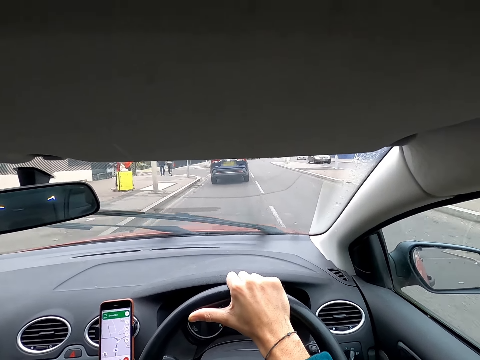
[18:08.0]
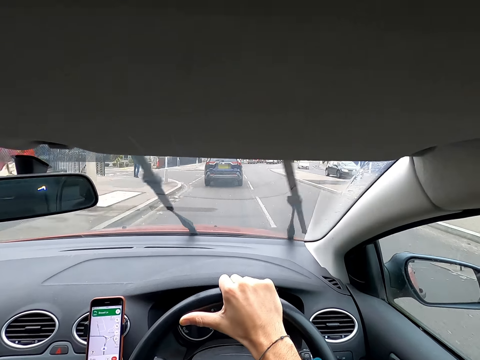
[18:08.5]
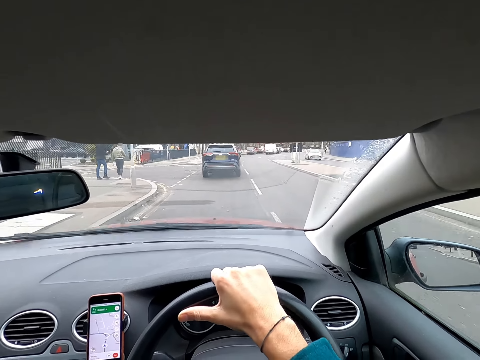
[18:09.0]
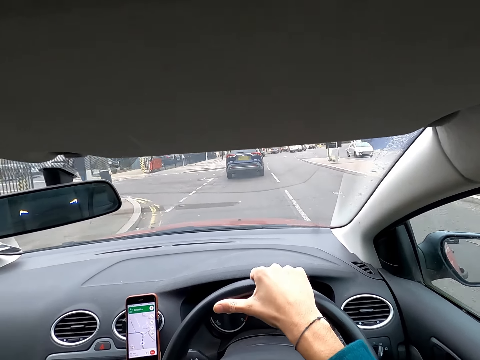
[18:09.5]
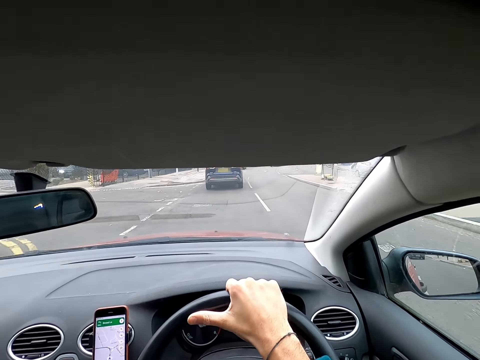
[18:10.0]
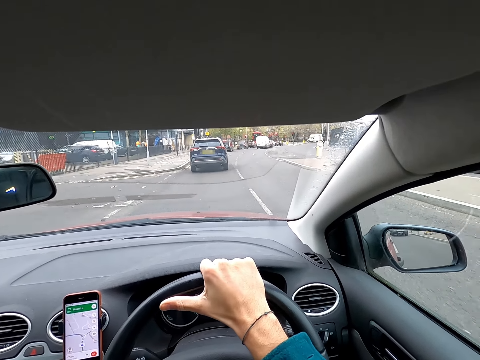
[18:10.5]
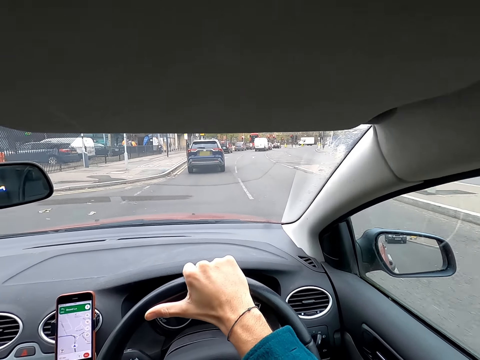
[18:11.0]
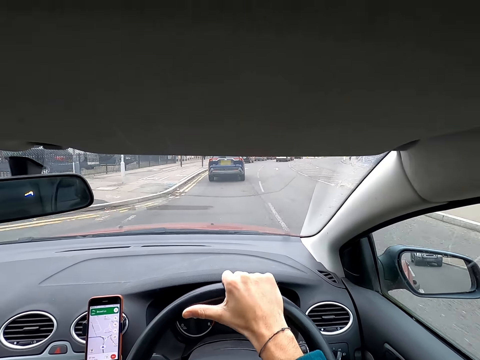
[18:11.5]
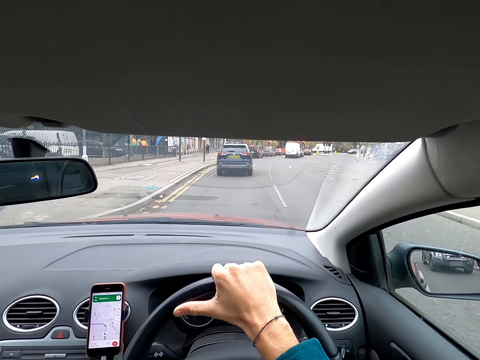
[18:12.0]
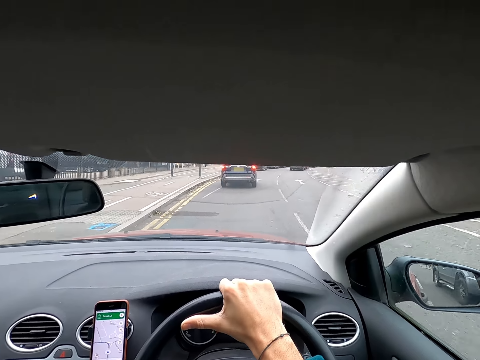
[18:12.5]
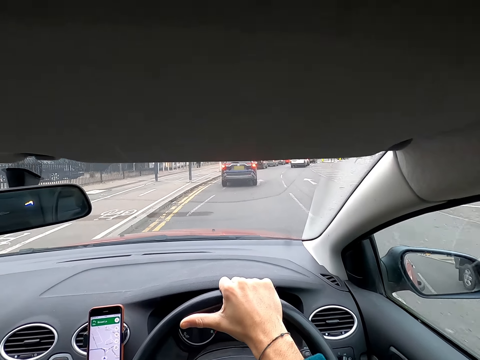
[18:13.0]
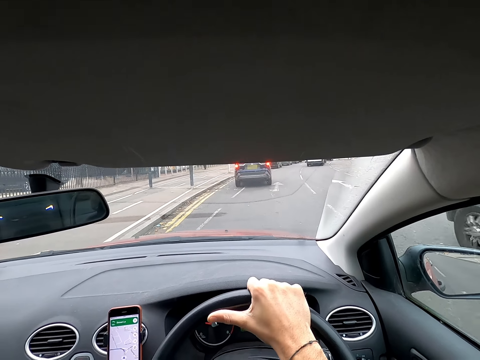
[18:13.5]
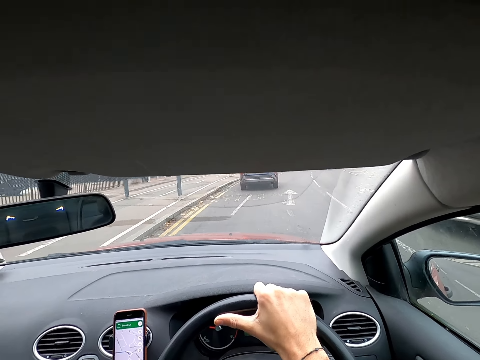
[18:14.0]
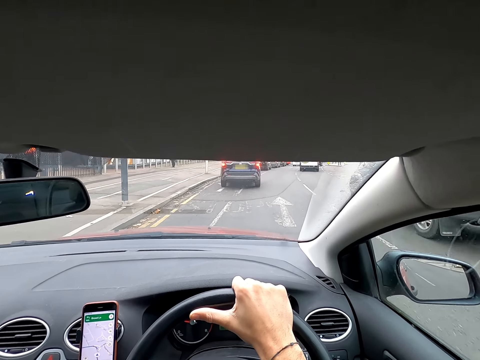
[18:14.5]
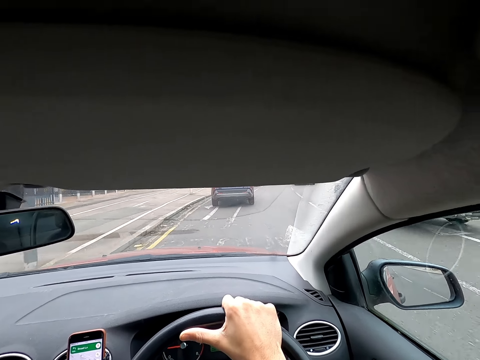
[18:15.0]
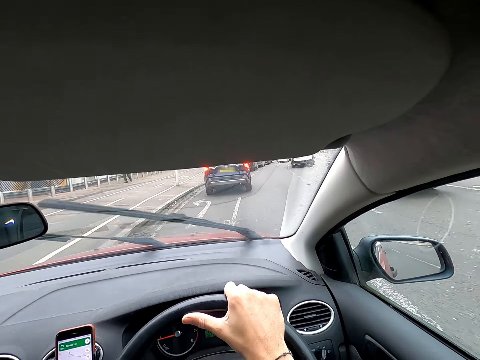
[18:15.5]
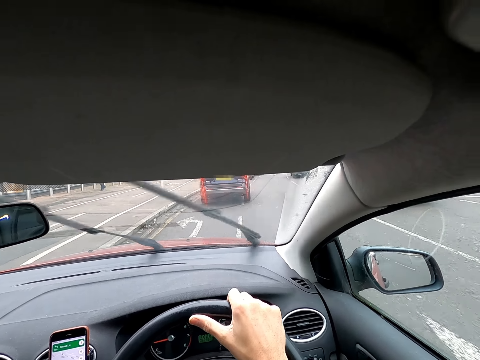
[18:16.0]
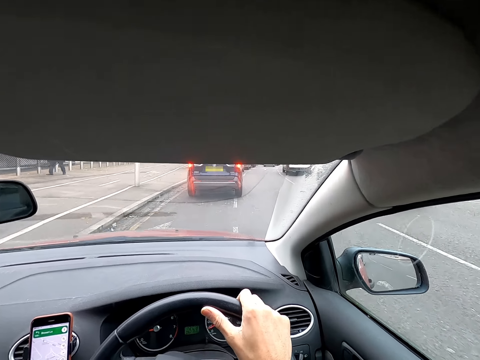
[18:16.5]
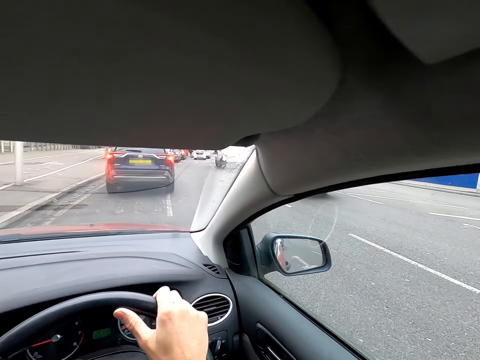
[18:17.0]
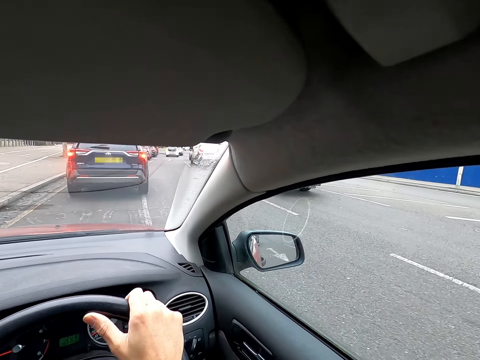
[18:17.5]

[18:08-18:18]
The camera wearer drives past a car. They drive past a car again. A car drives past the camera wearer.

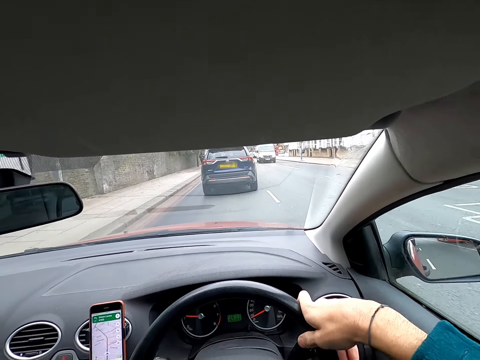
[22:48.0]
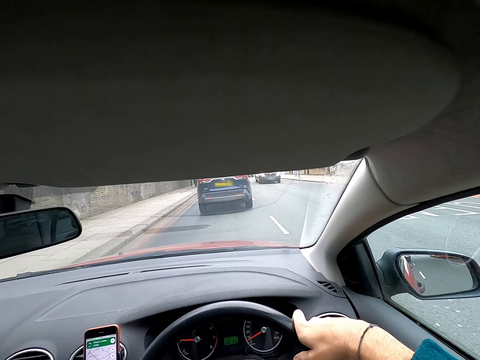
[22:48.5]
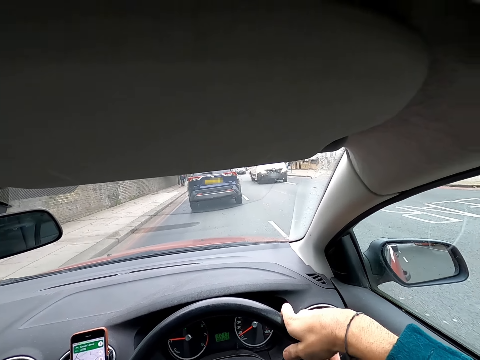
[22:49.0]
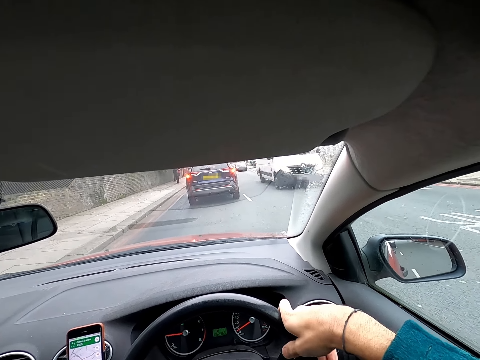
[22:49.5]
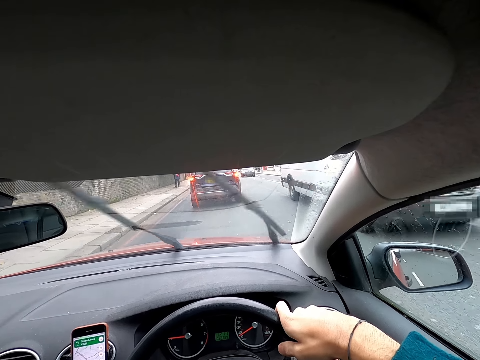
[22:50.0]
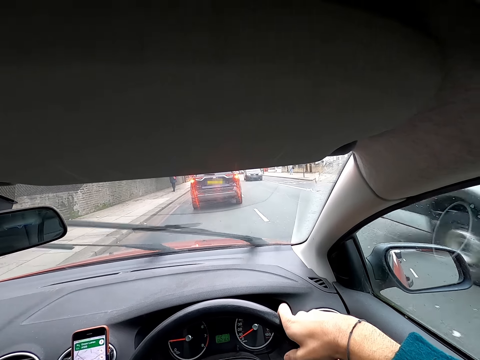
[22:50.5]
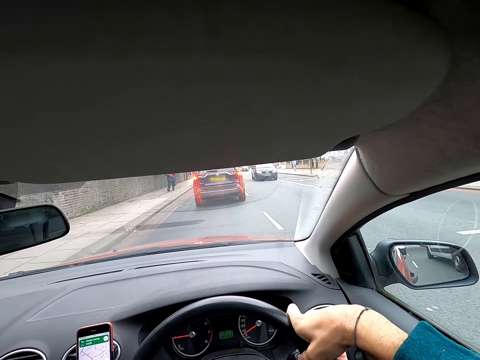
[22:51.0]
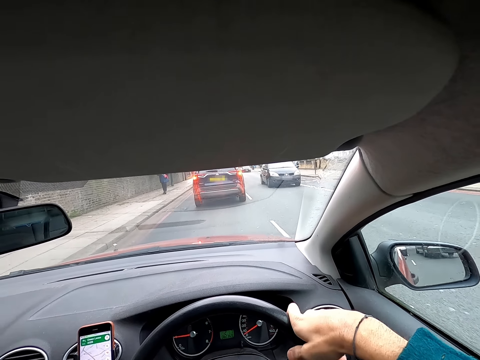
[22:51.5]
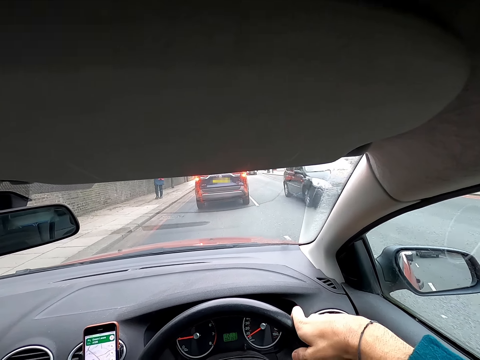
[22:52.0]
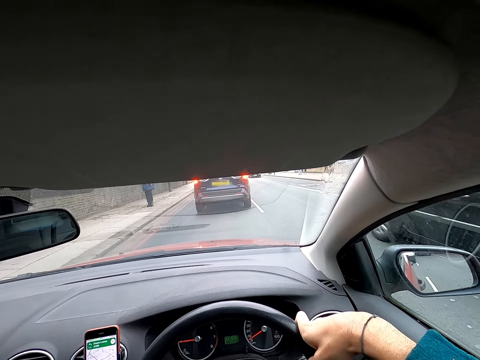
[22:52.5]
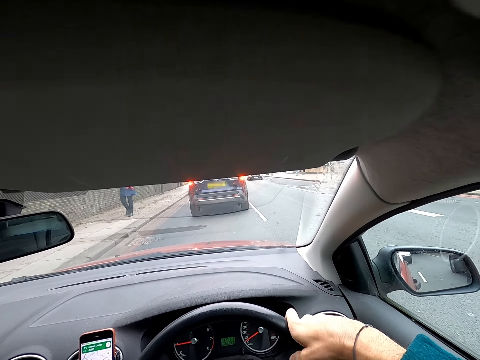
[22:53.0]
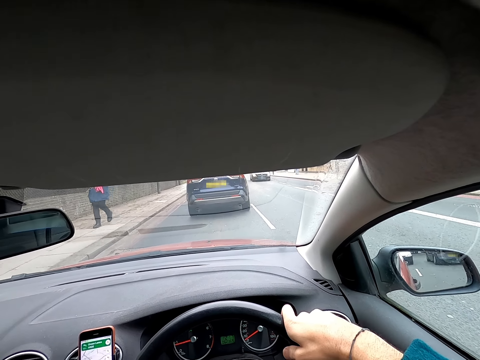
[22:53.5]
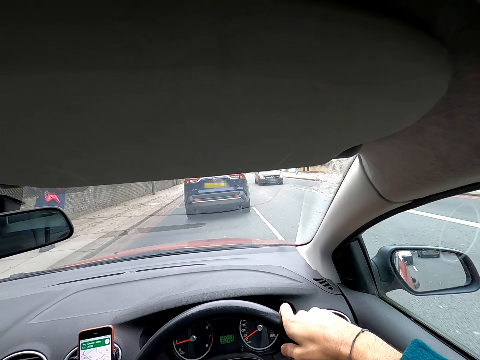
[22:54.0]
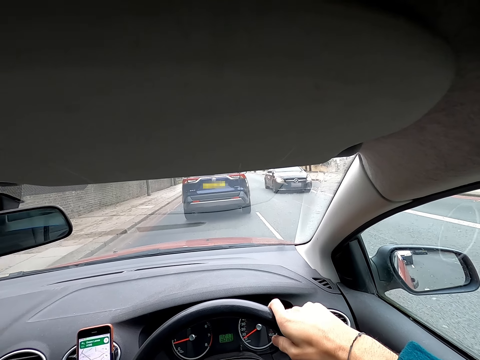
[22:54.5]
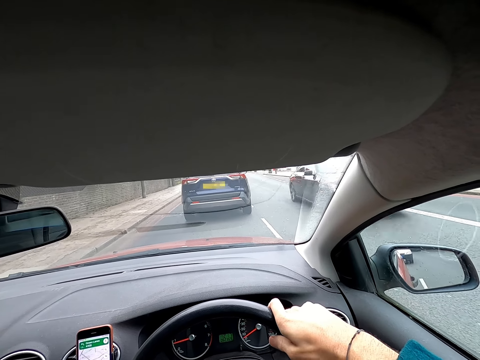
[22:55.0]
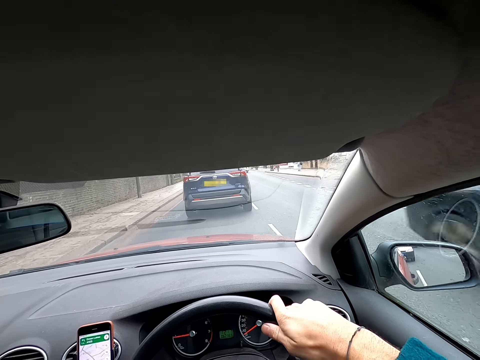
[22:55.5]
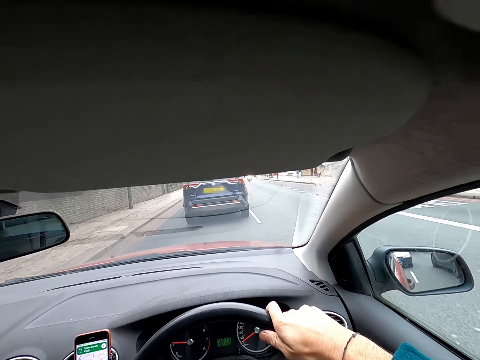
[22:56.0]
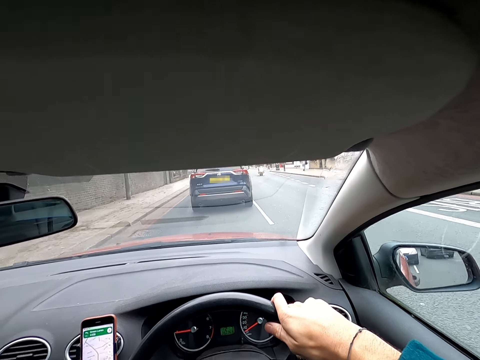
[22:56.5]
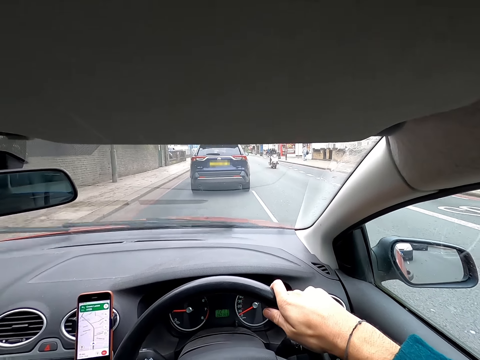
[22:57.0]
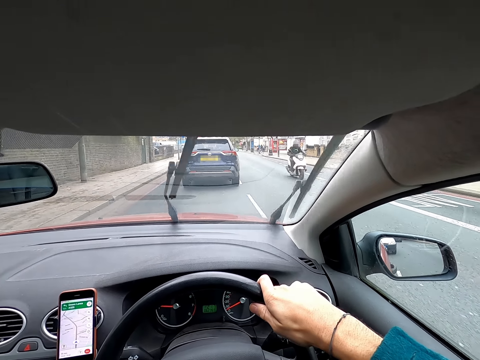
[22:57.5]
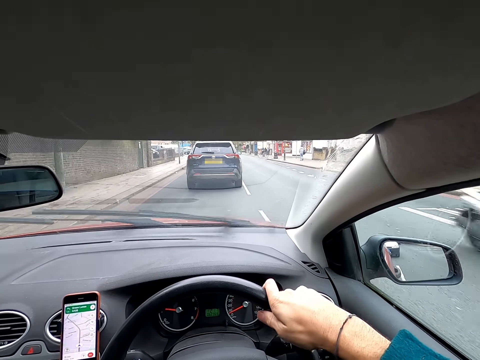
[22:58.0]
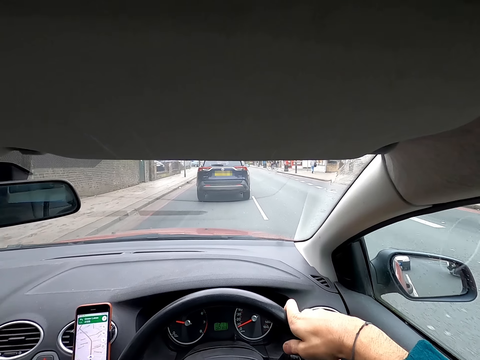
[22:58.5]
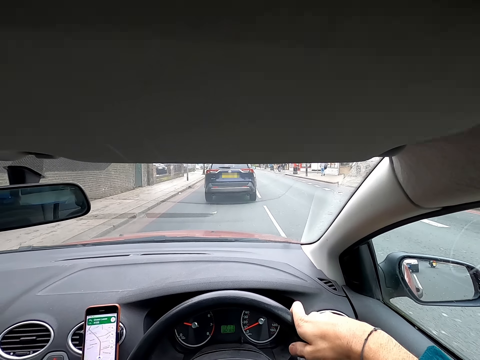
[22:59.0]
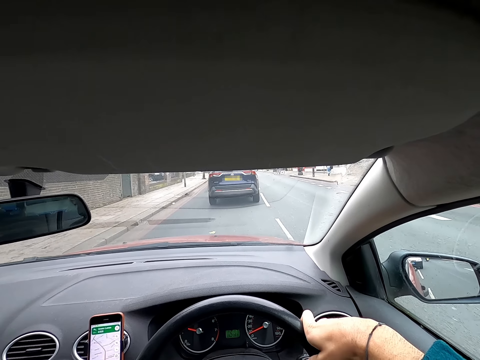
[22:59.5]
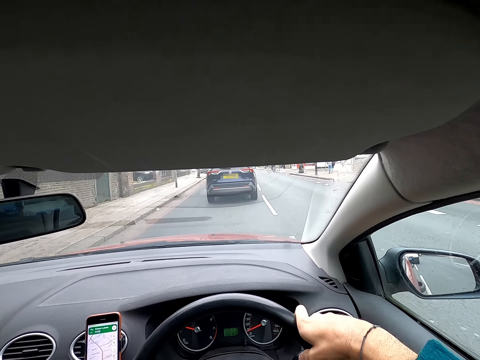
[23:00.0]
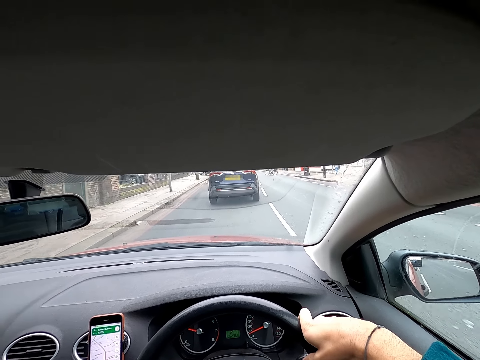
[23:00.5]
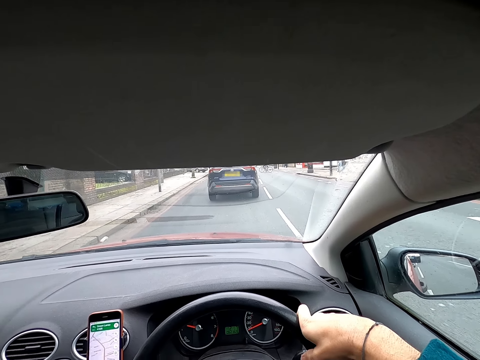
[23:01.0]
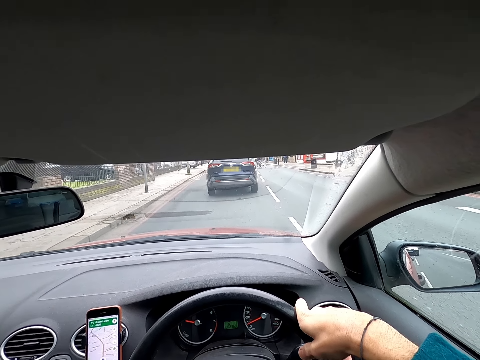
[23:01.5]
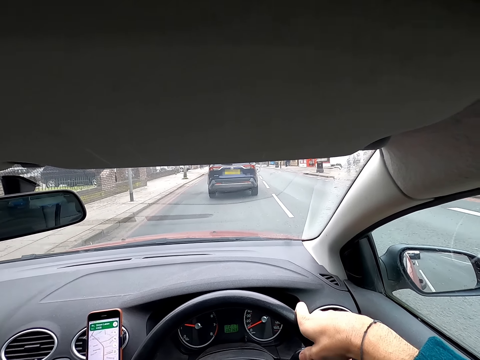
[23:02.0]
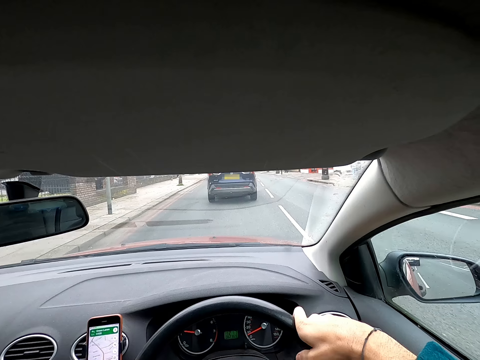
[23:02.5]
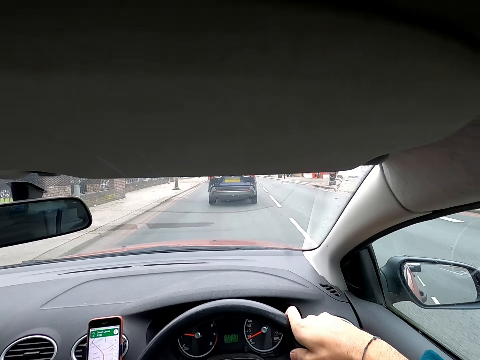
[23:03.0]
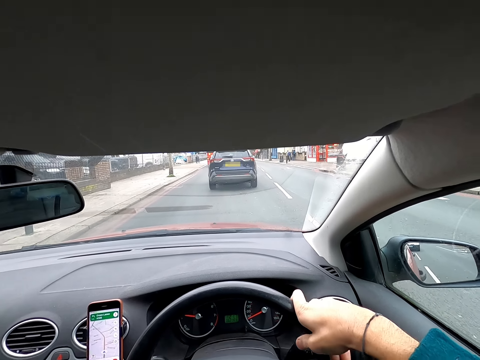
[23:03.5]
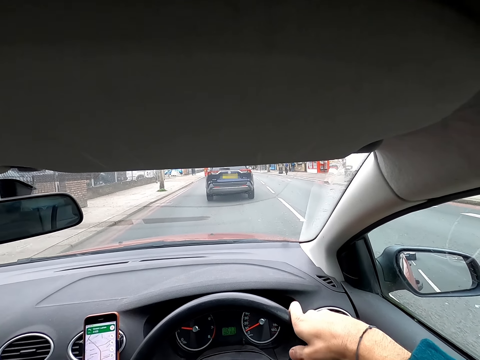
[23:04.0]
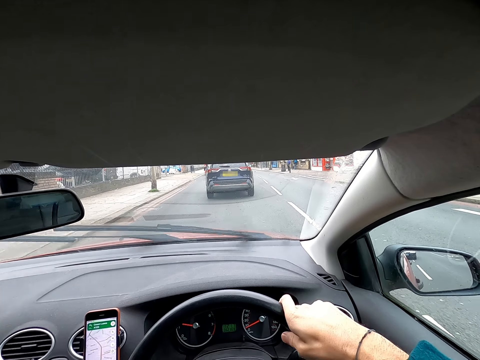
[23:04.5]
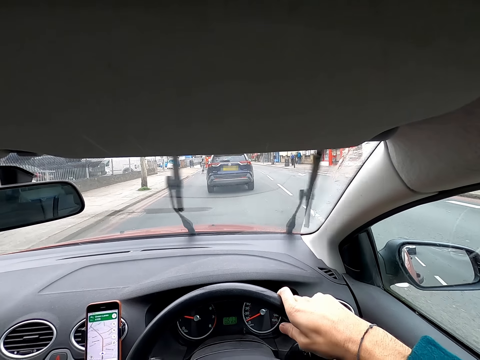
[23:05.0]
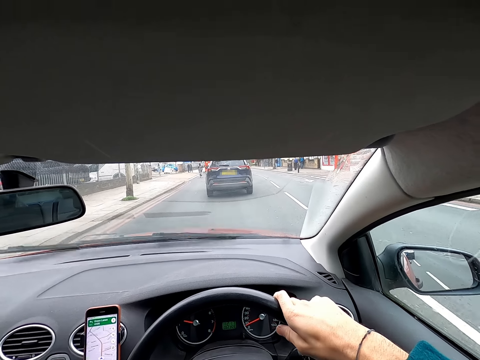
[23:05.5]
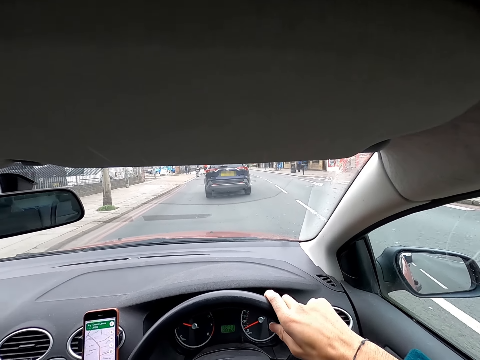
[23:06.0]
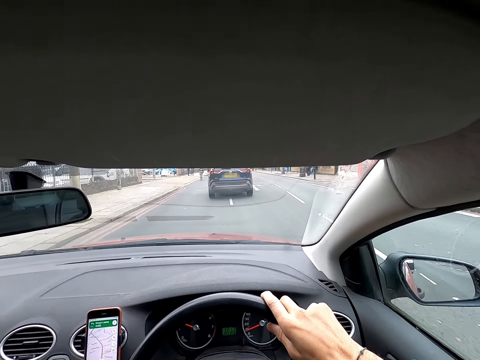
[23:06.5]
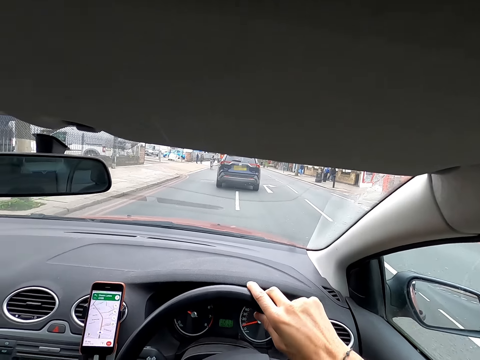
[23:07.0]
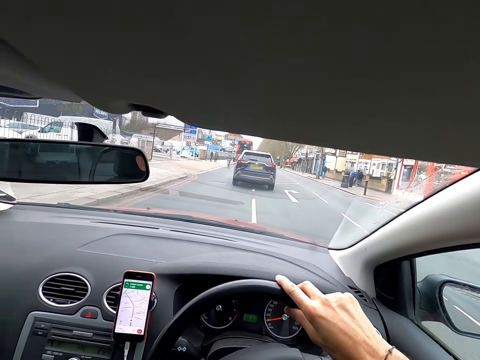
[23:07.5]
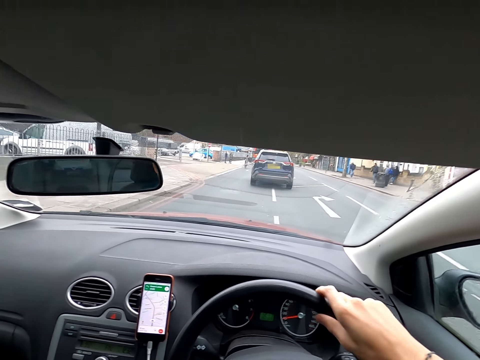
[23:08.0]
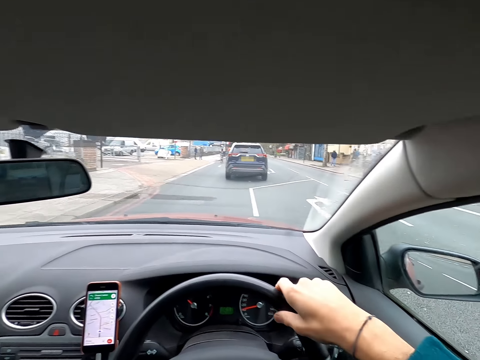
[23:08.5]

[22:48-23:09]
The camera wearer drives past a white bus. They drive past a black car. They drive past a black car again. They drive past a biker.
